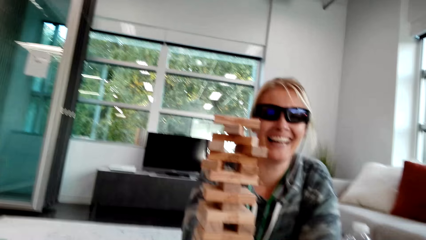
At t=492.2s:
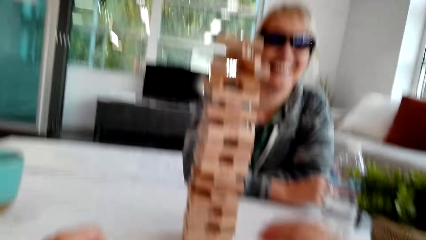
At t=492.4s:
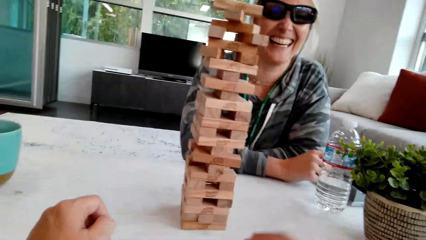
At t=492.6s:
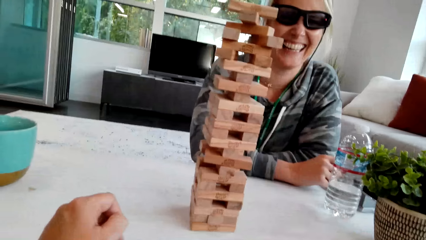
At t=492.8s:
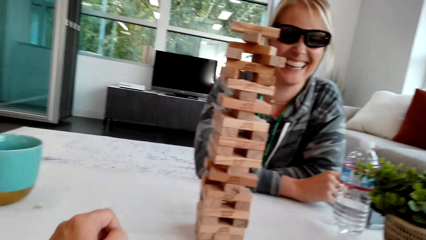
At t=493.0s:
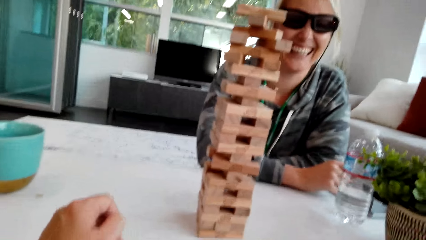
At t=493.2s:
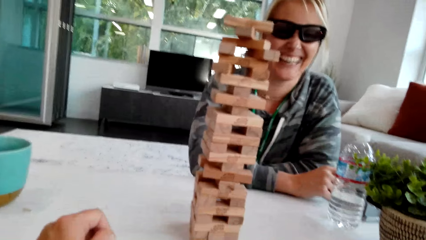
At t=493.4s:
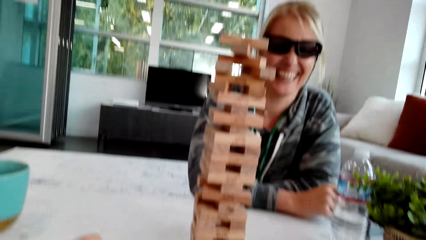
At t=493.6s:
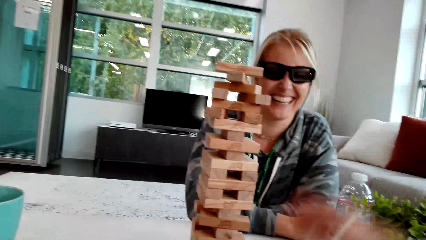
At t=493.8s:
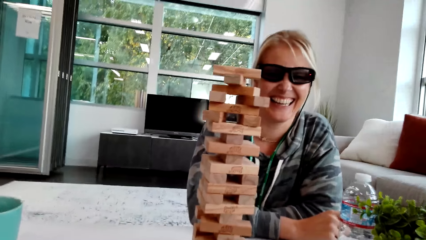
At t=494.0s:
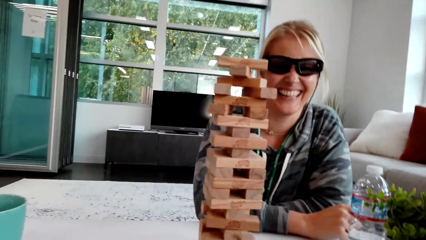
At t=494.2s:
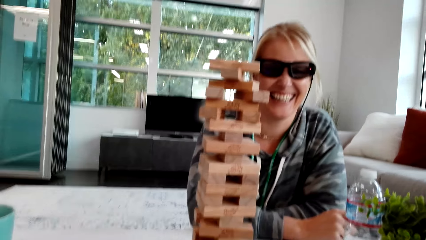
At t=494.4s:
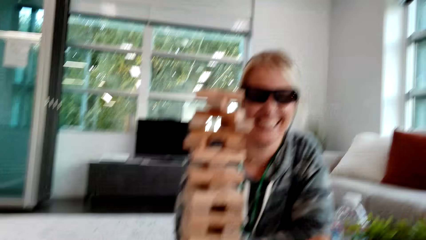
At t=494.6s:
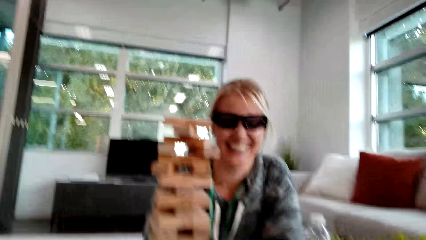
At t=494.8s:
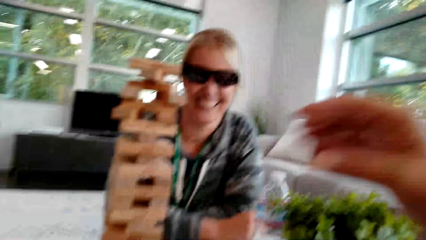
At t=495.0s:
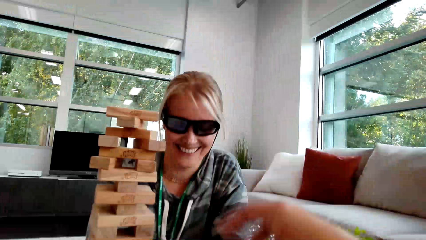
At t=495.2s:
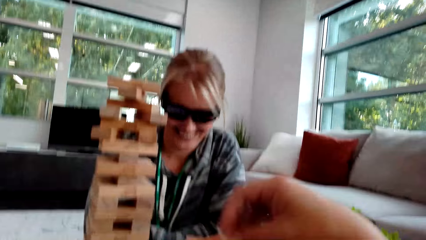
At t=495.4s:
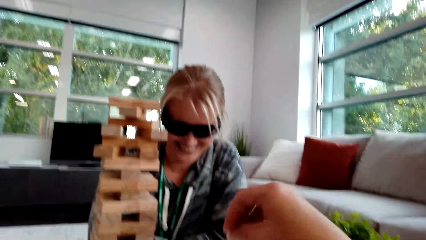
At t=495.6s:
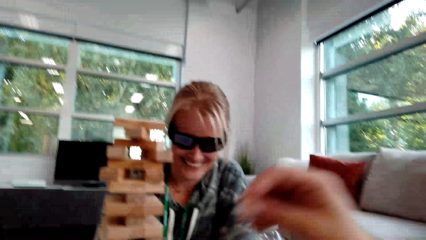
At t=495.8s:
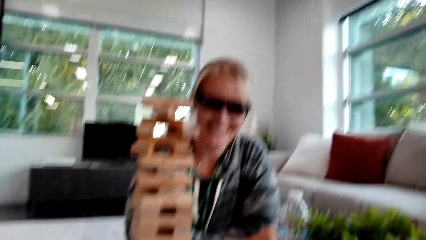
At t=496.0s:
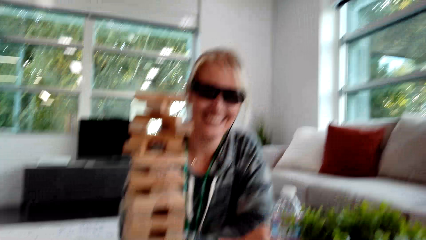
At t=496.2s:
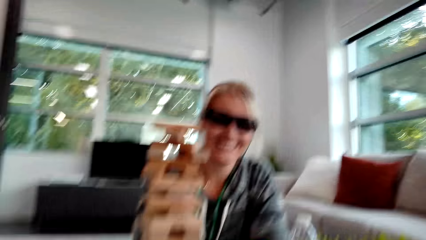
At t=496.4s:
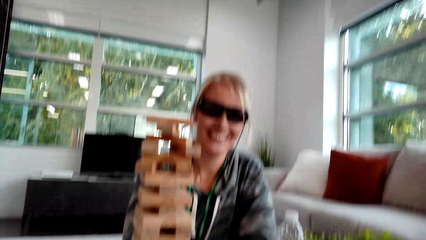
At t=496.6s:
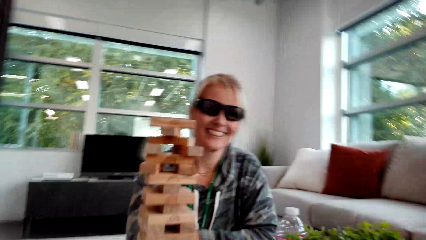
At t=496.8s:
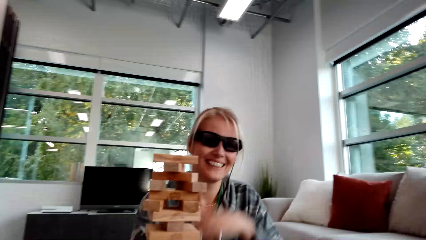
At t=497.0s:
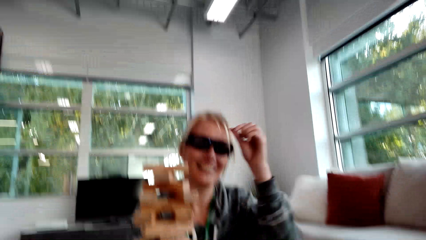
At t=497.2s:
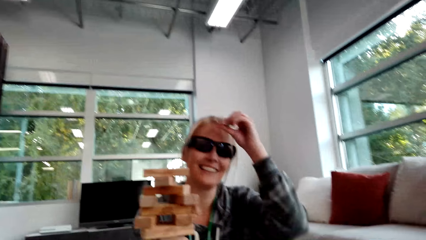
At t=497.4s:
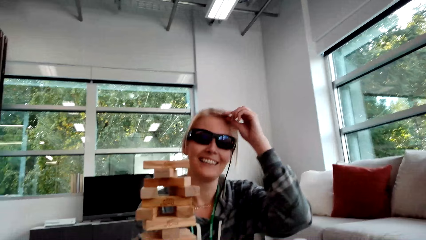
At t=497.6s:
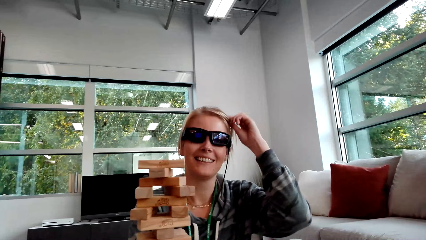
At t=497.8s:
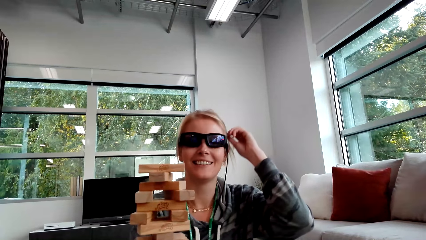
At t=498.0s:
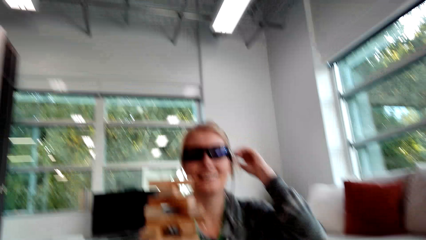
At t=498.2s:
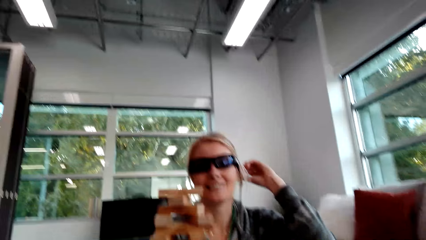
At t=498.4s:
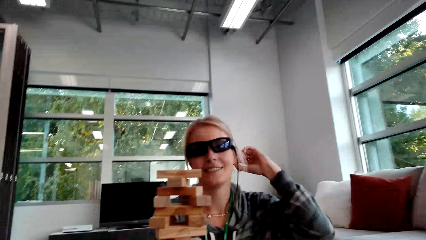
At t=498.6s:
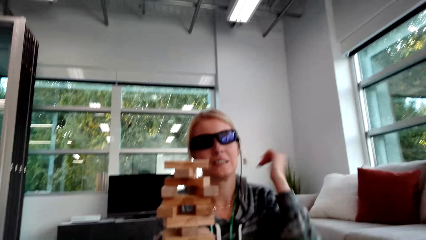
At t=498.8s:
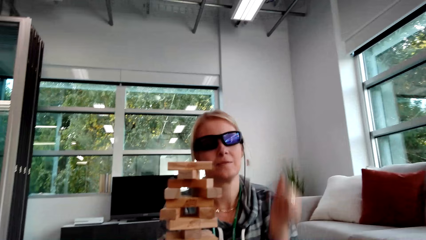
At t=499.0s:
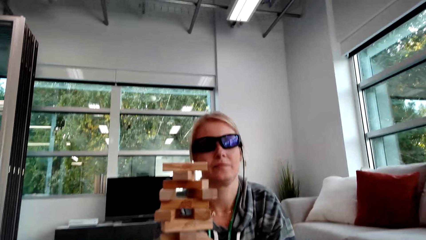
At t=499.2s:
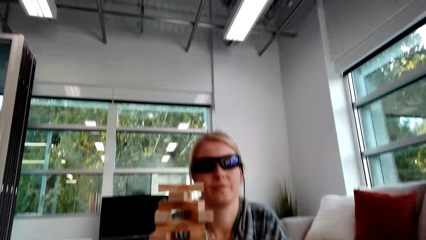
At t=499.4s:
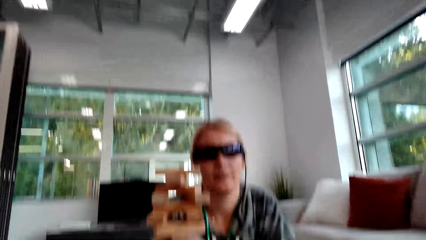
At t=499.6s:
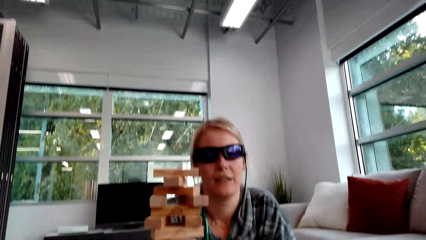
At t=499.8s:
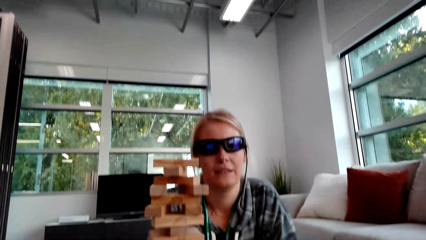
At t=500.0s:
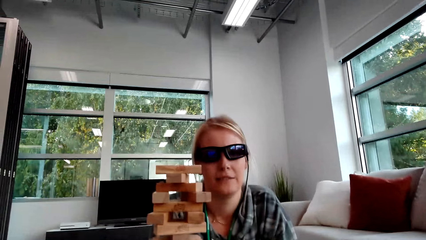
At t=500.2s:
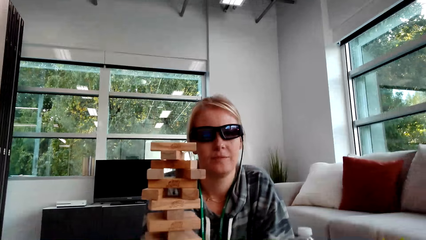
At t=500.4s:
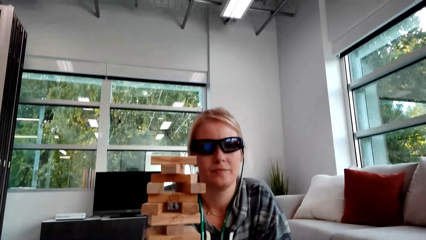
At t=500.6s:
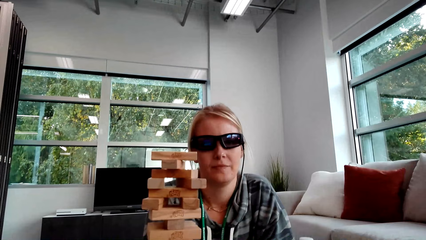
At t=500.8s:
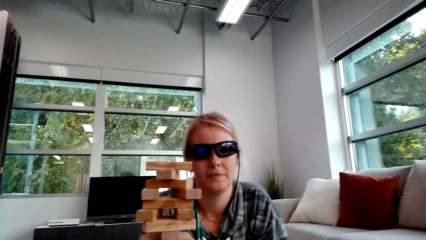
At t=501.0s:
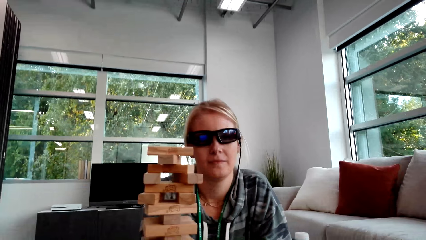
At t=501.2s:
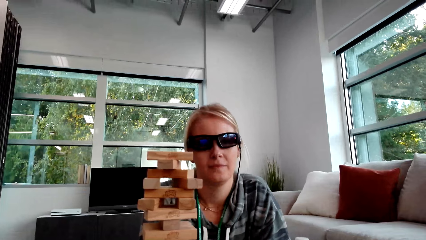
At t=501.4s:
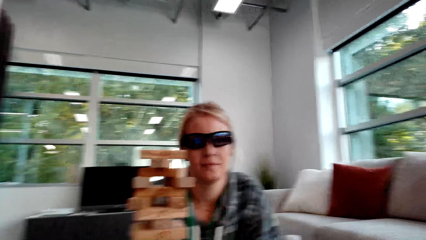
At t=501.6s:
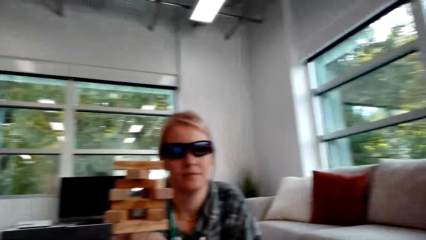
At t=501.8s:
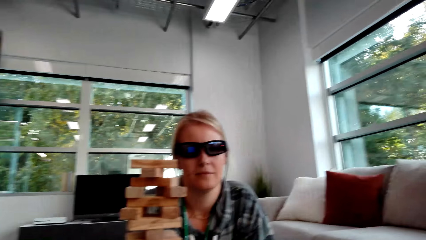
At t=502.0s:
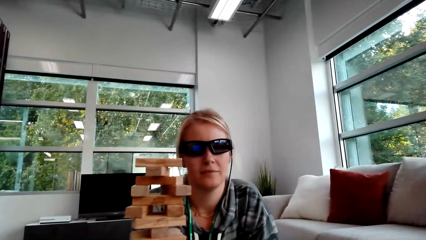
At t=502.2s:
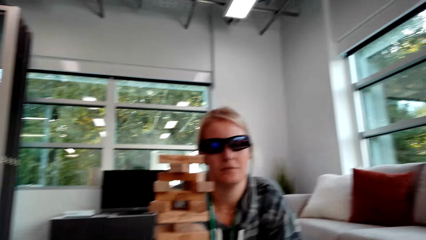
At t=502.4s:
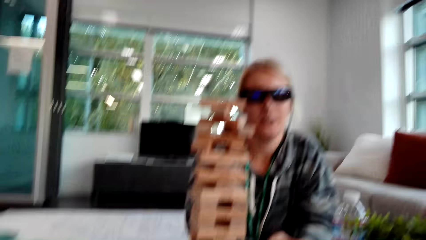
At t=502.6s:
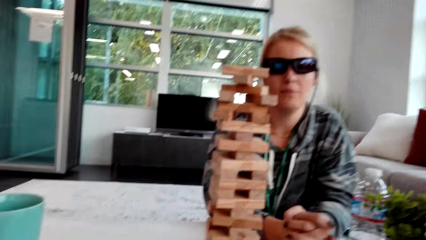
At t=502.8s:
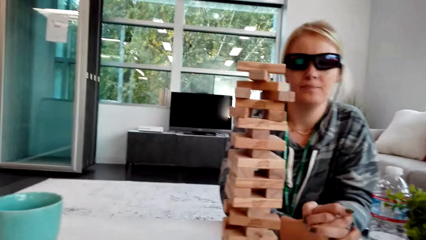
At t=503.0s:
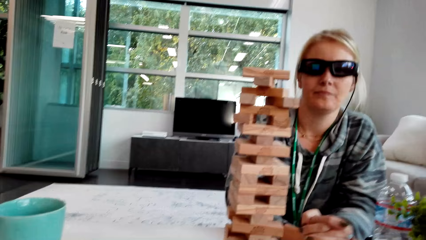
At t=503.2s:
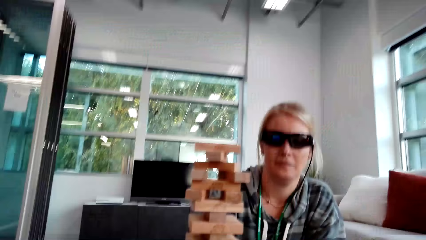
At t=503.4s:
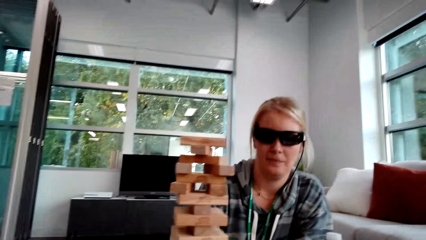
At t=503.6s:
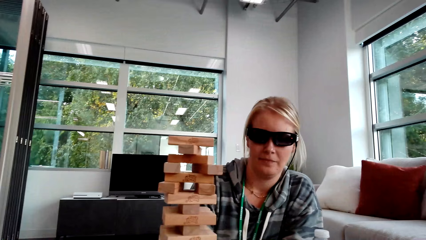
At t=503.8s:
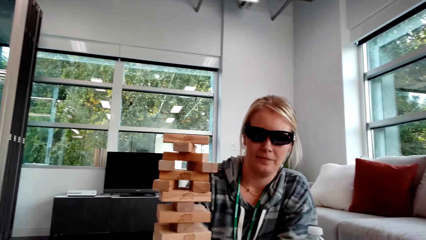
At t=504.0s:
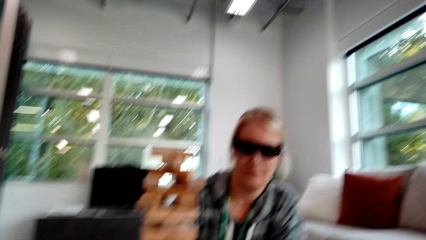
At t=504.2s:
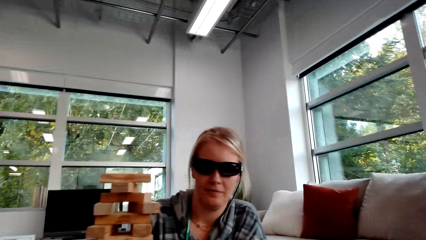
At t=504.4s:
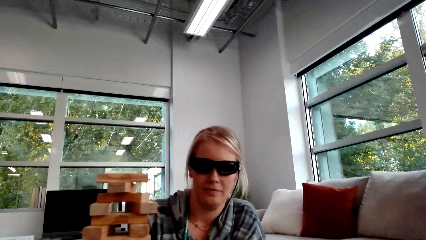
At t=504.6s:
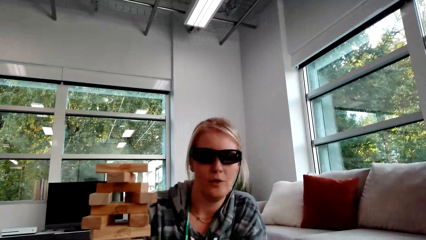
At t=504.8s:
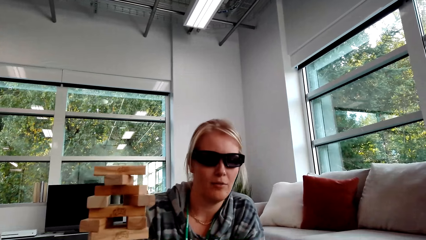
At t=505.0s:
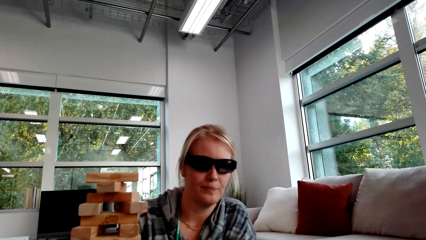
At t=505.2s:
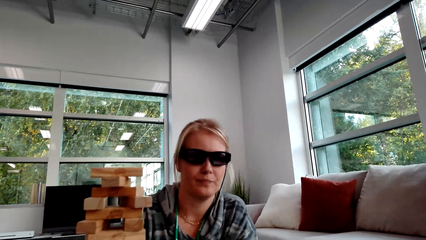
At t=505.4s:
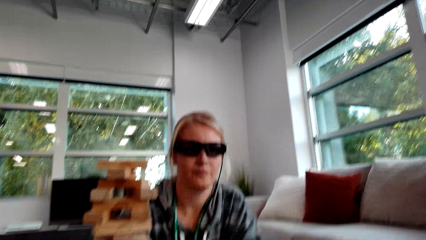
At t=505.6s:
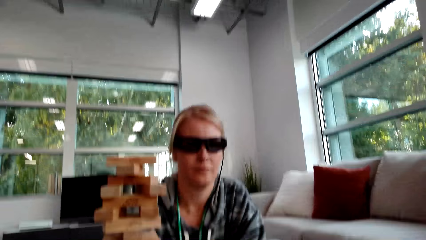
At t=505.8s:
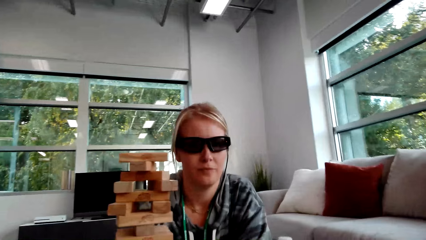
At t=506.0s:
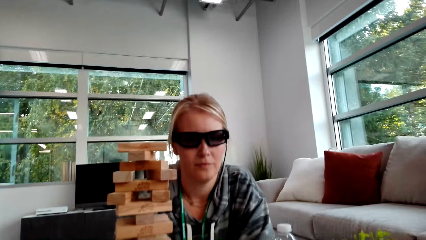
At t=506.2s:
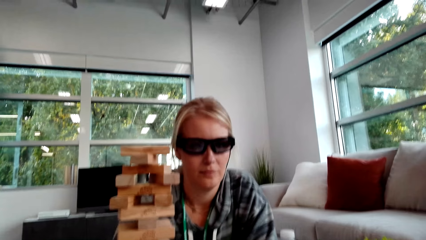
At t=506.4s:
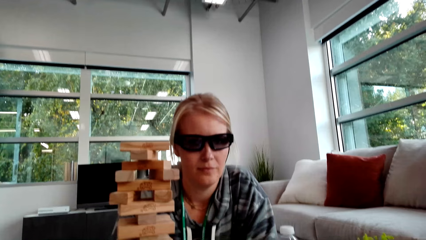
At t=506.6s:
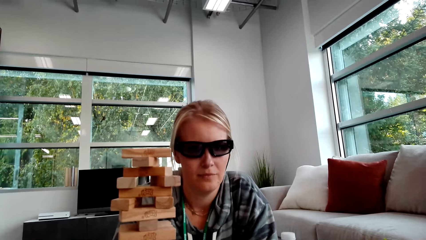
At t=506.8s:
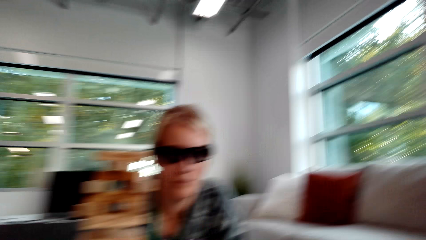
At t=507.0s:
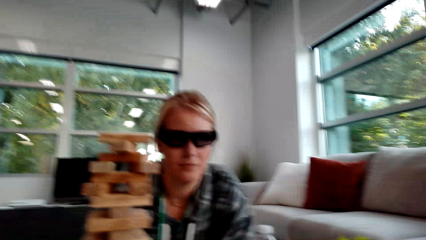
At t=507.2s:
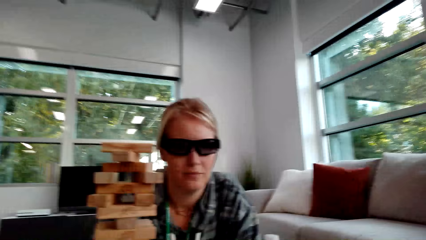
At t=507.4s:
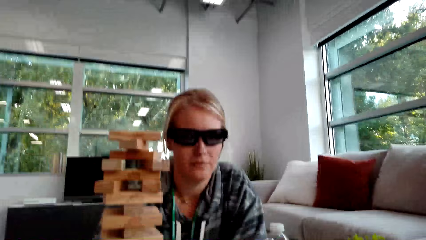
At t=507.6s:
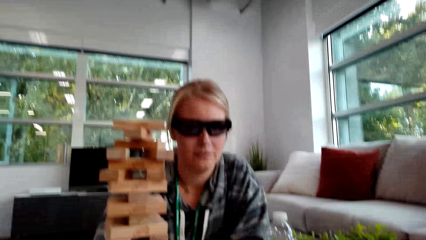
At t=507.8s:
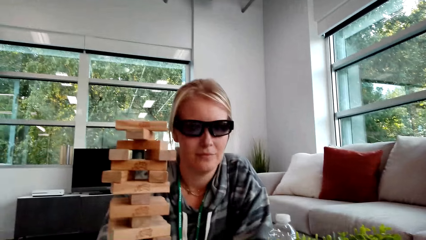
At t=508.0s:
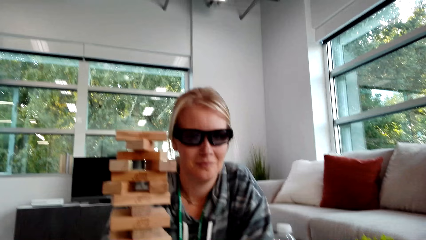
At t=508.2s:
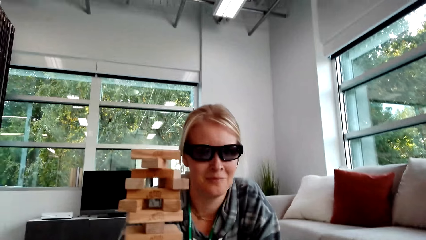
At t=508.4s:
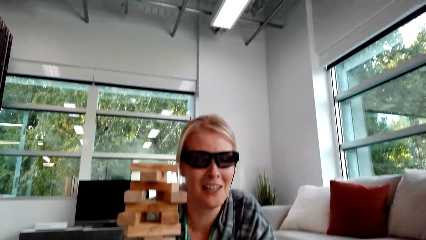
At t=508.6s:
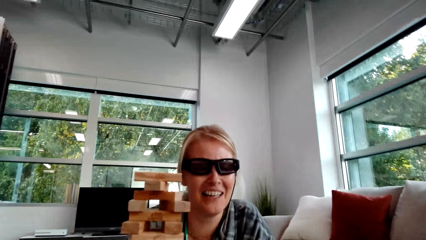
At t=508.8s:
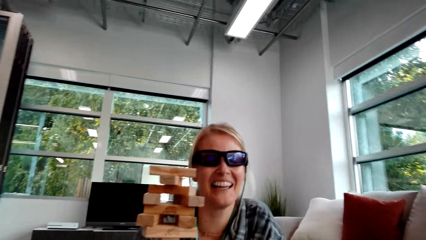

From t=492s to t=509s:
A woman laughs. The camera wearer moves the hands. The woman touches her hair. The woman talks.
